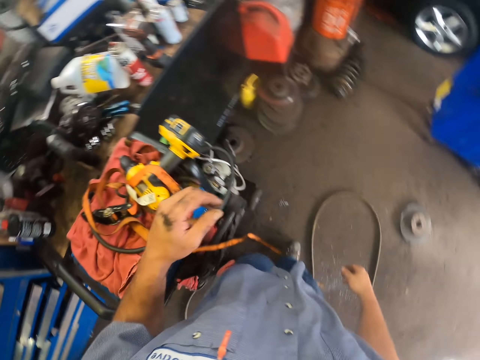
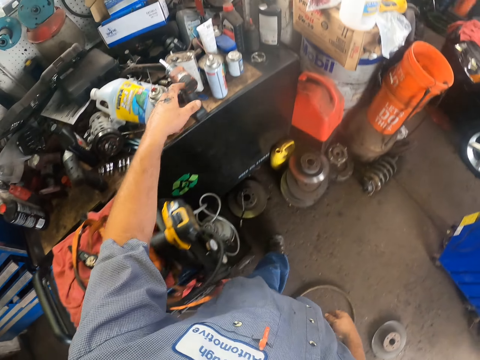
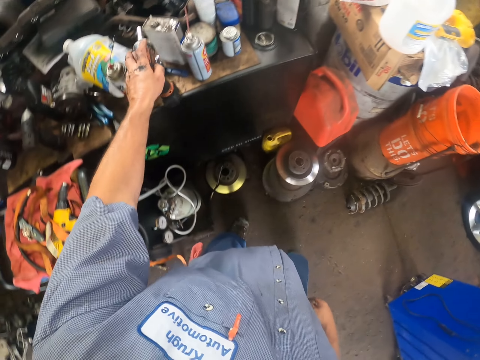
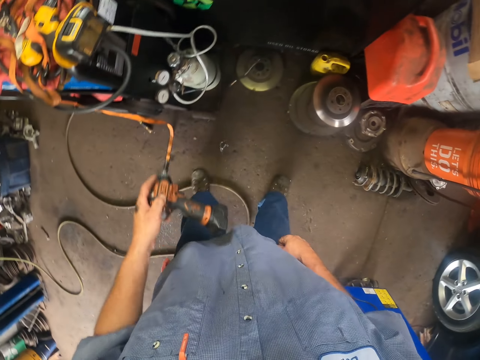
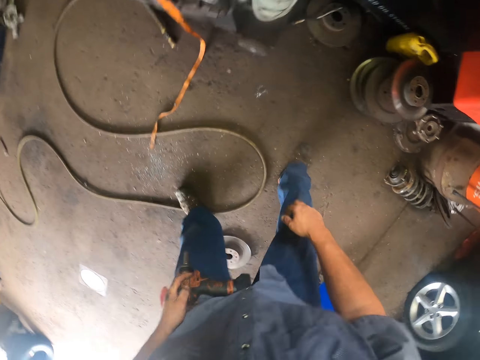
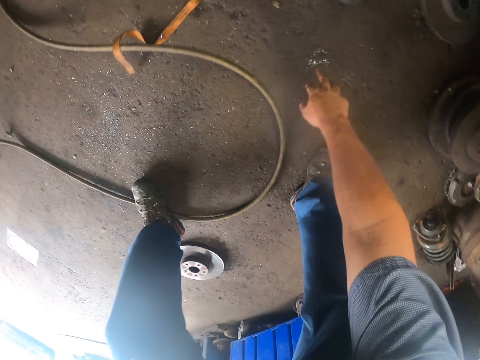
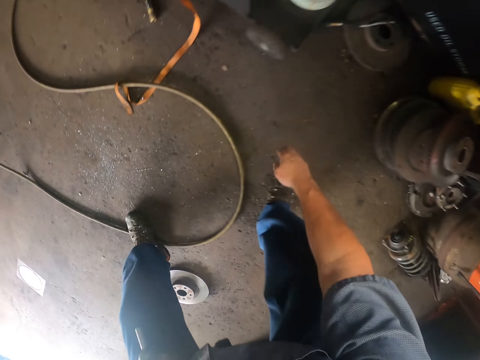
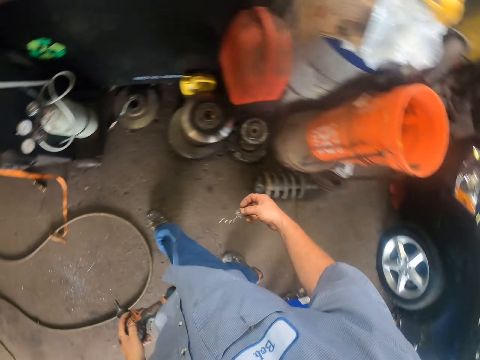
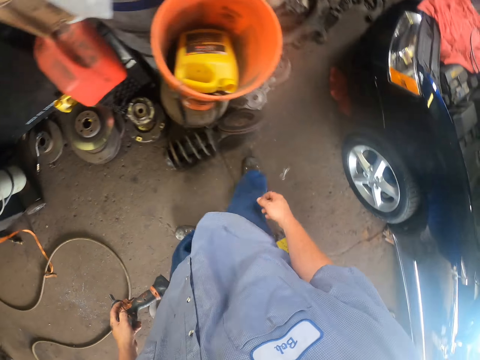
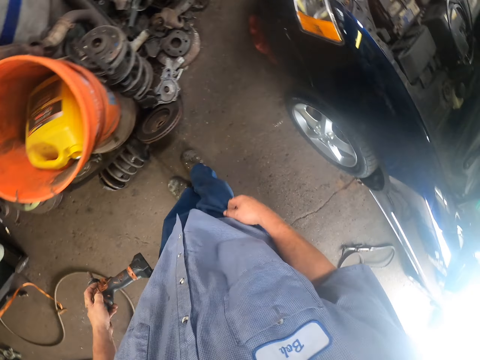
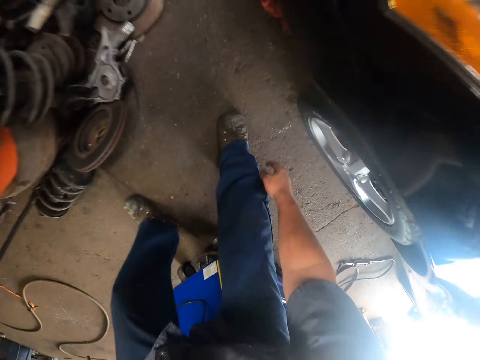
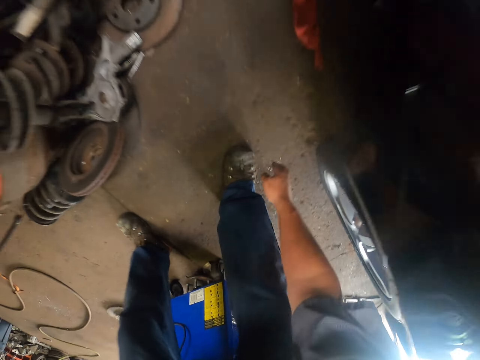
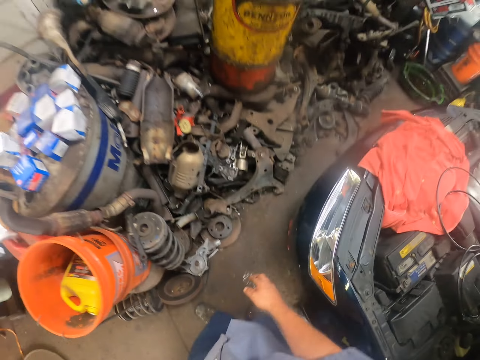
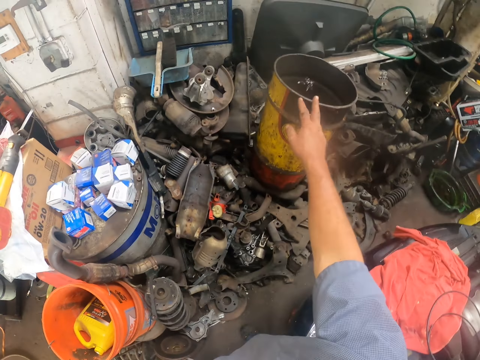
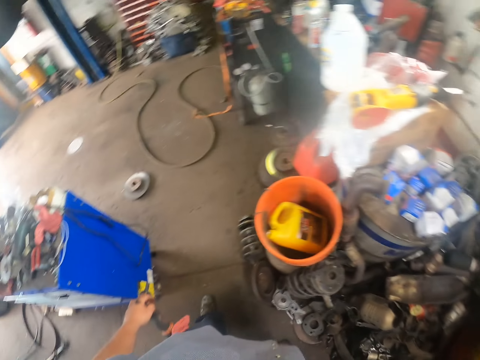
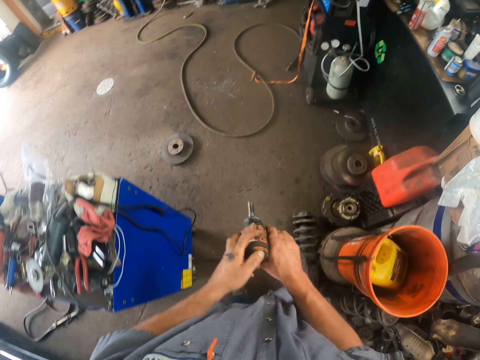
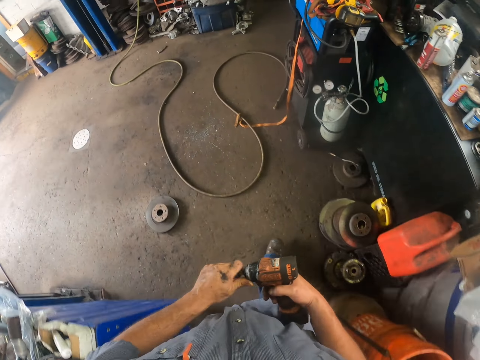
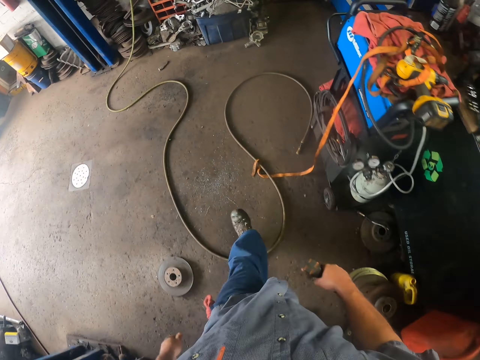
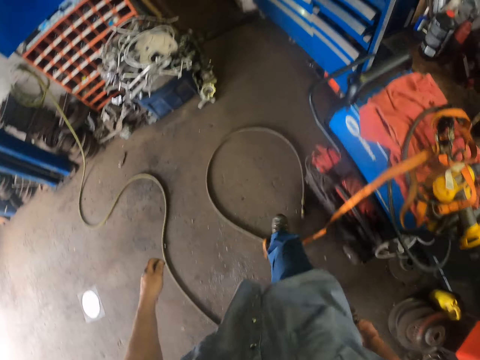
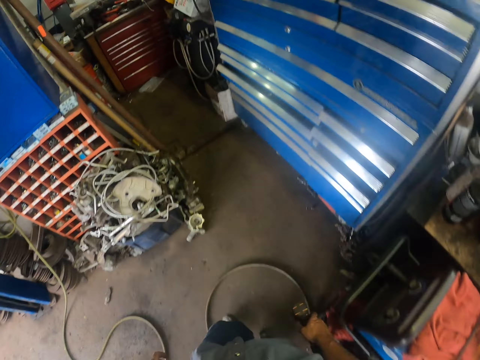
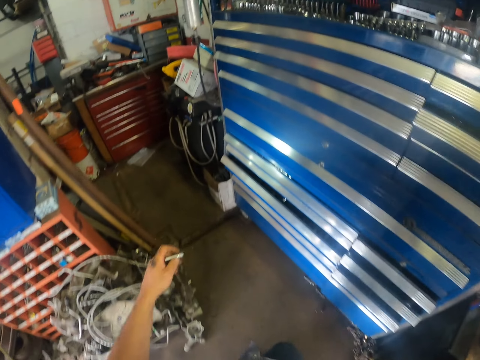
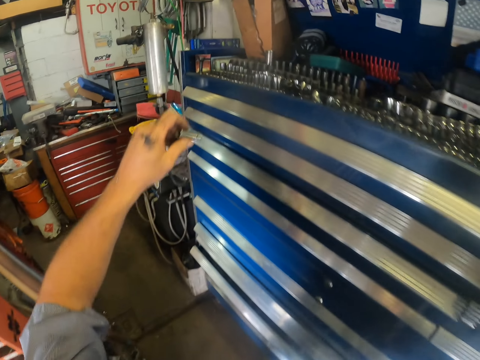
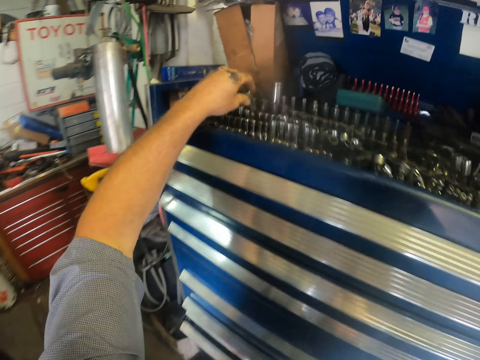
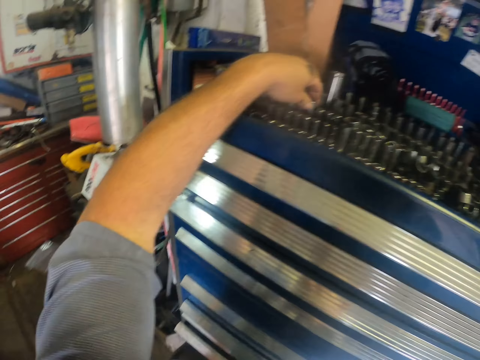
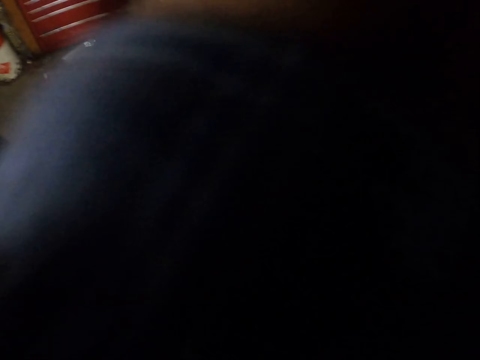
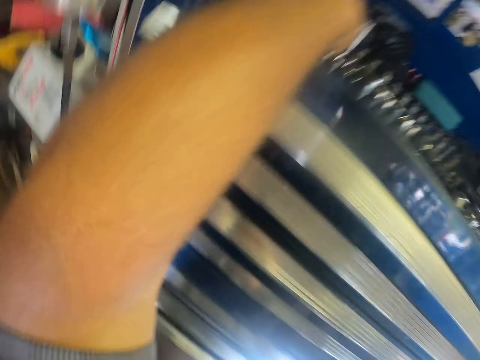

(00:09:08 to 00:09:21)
The camera wearer picks a drill on a table. They pick a nylon on the floor and throw the nylon in a bin. They remove a drill bit on the drill. They walk around. They put the drill bit on the drawer.

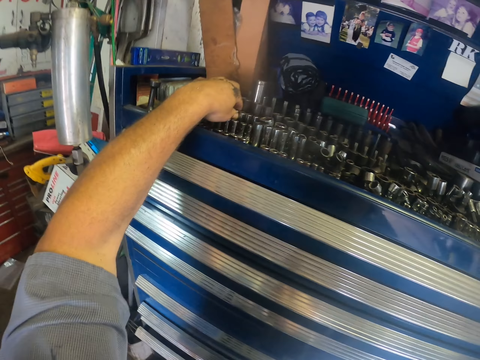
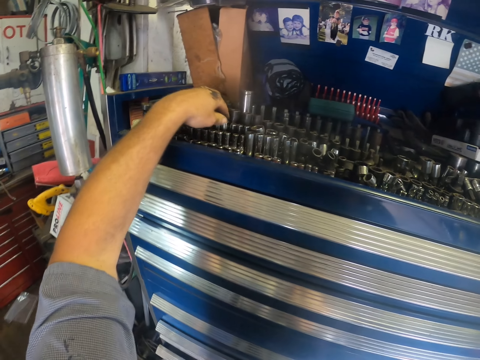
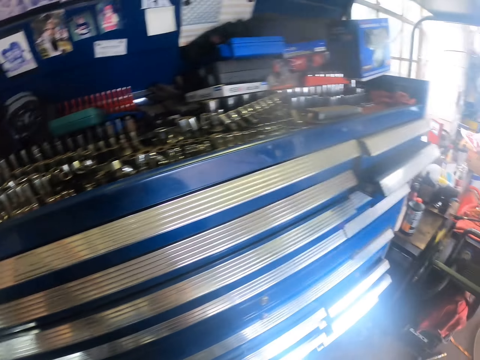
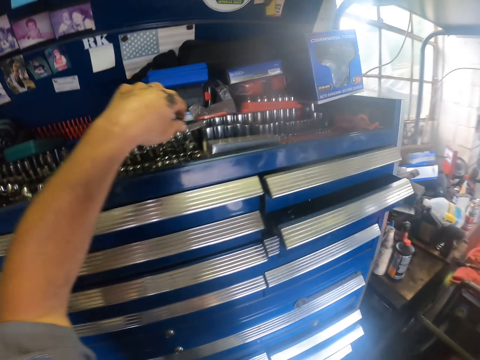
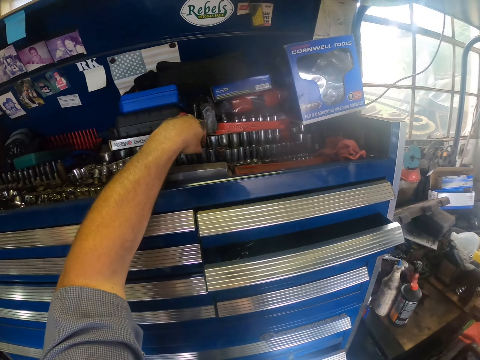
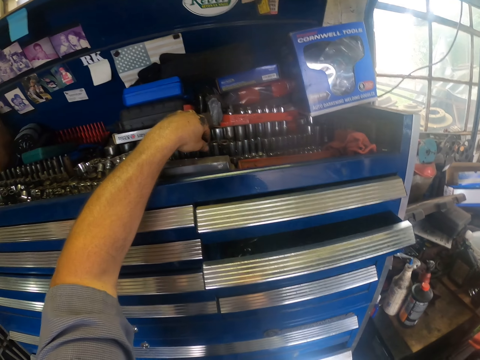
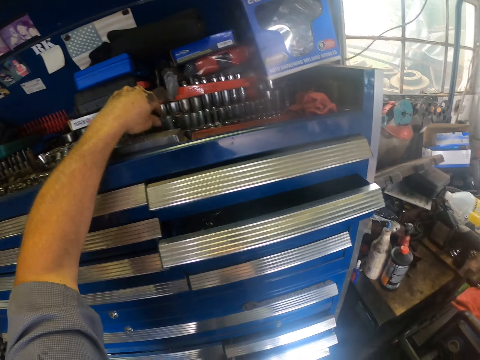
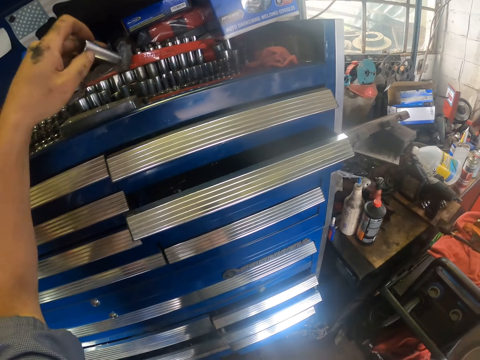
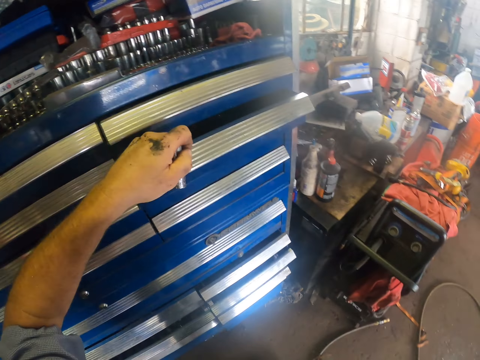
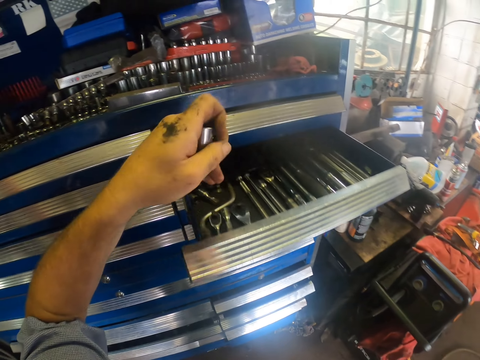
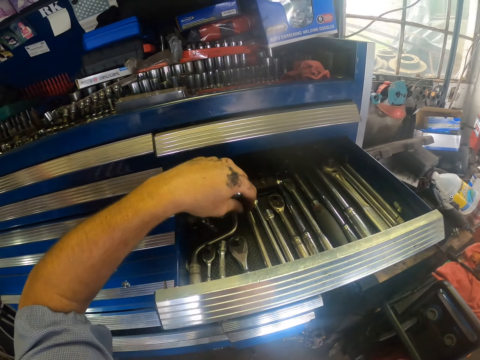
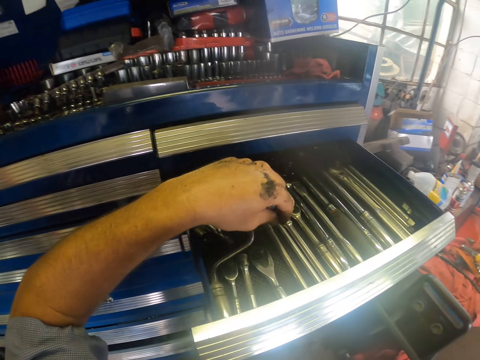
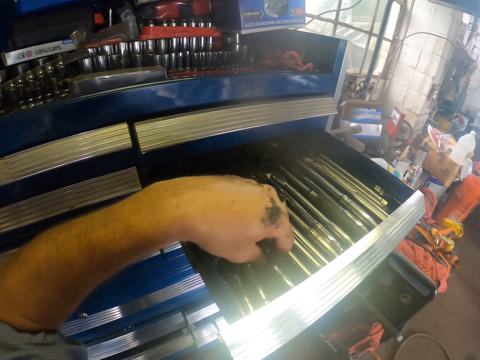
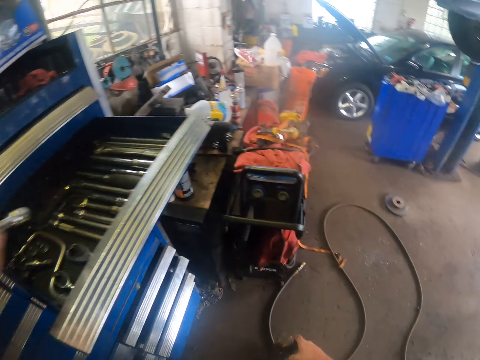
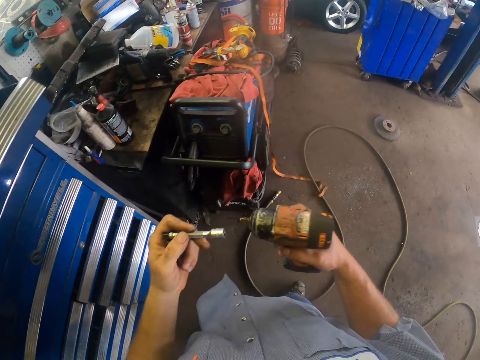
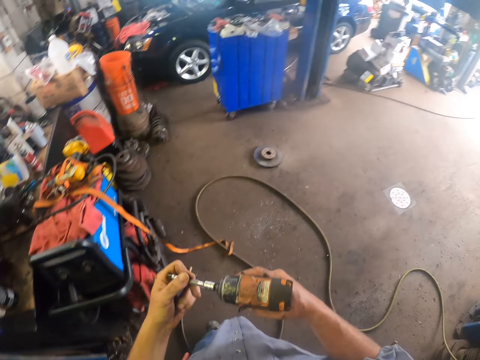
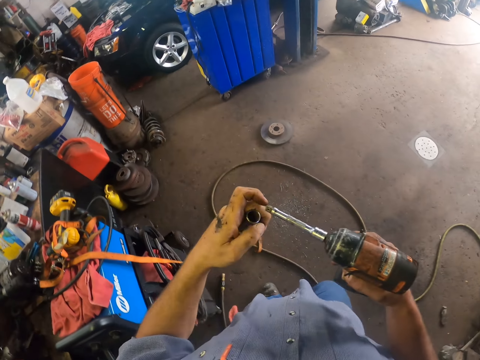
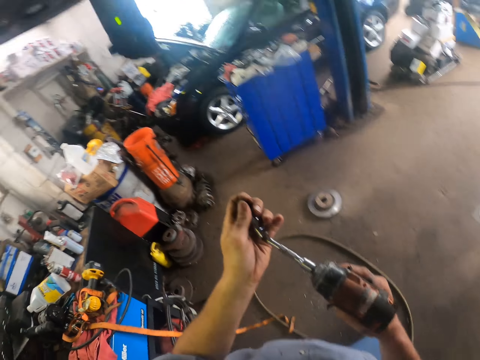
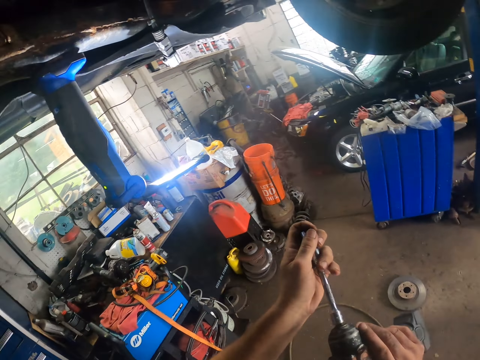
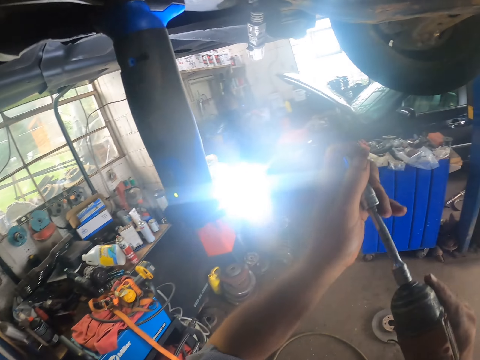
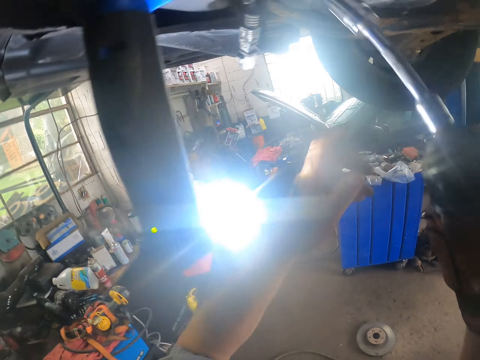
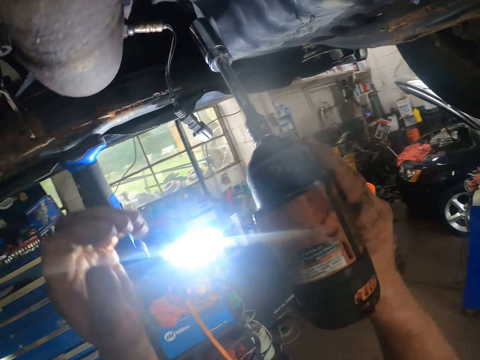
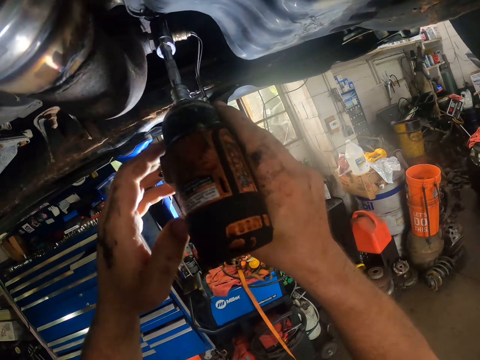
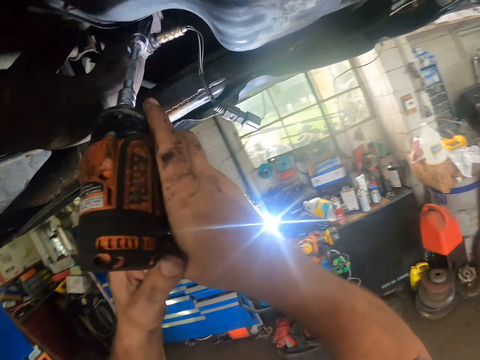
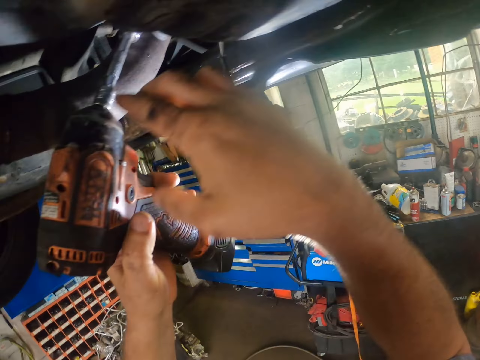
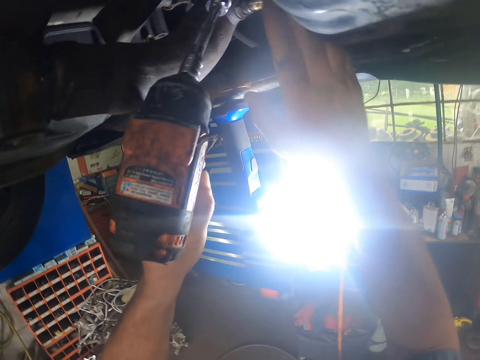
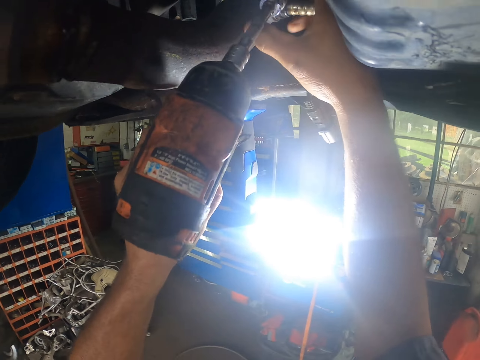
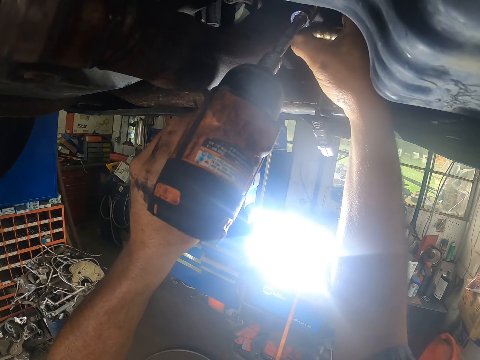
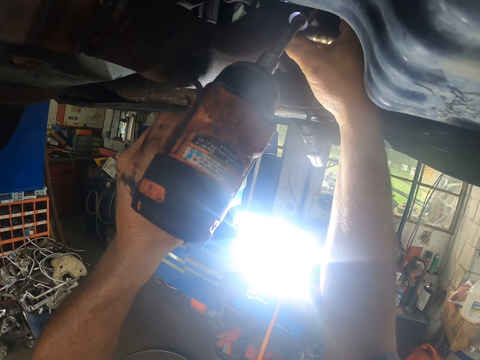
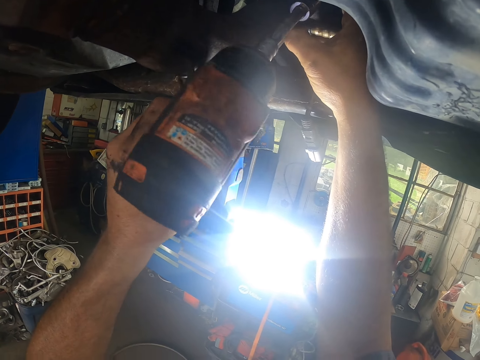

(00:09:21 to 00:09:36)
The camera wearer does something. They pick a drill bit on the drawer. They open the drawer. They put something in the drawer. They pick a chuck in the drawer. They put the chuck on a drill. They remove a bolt on the spare part. They drill in the screw.
